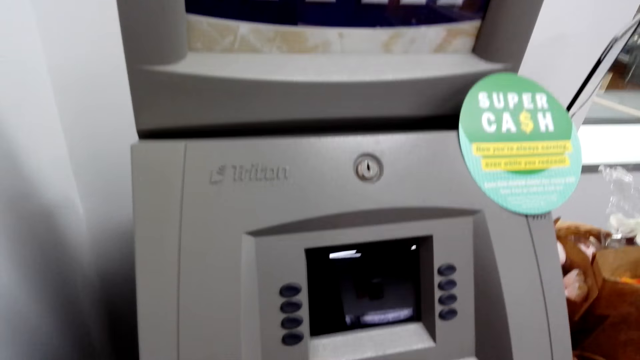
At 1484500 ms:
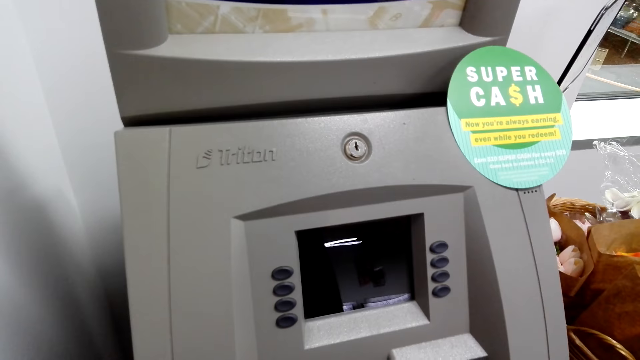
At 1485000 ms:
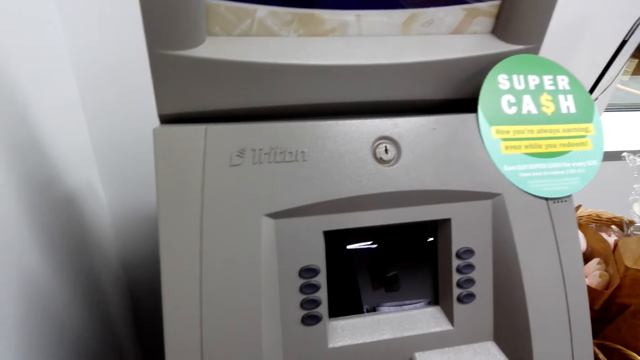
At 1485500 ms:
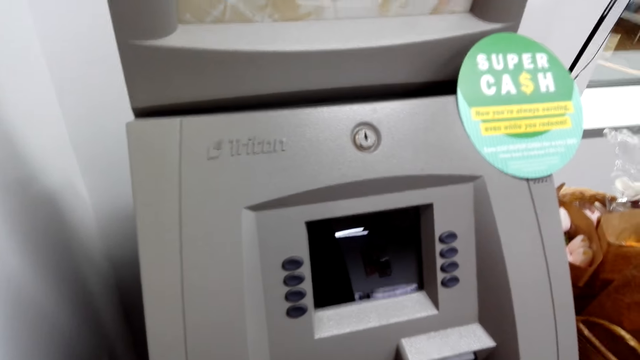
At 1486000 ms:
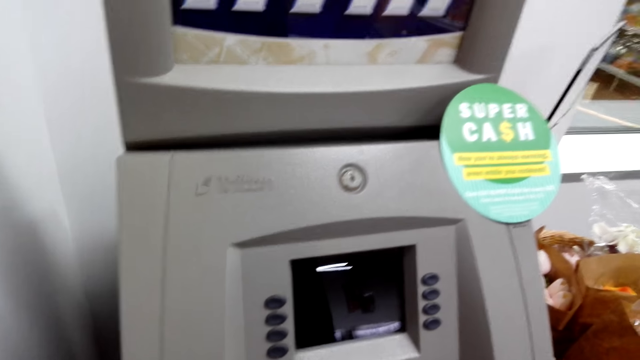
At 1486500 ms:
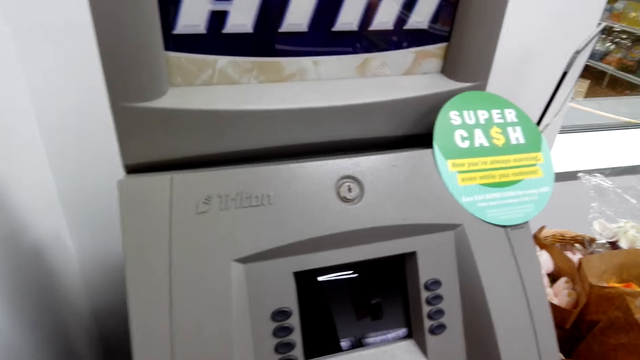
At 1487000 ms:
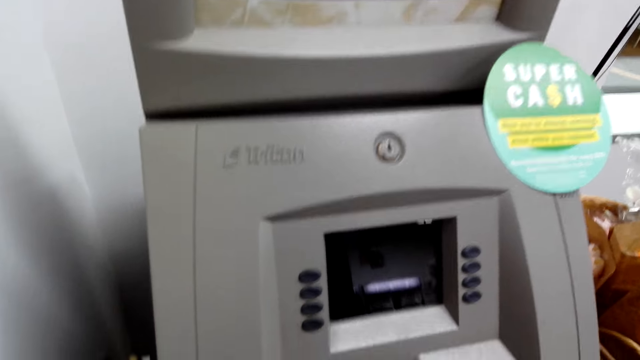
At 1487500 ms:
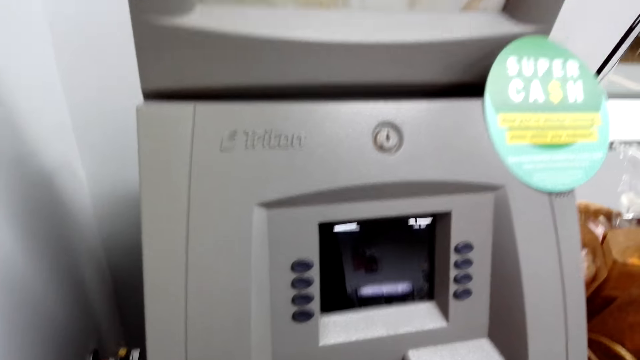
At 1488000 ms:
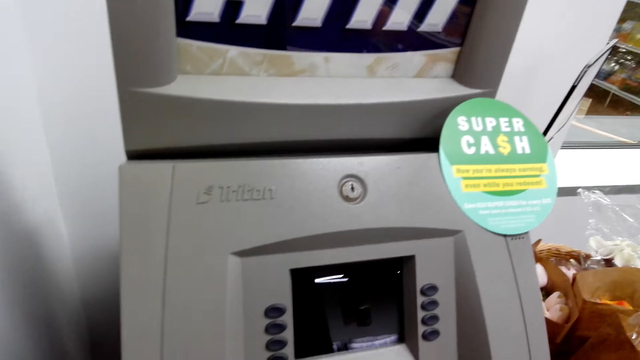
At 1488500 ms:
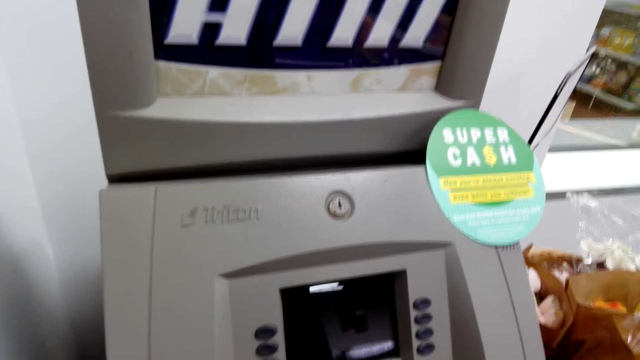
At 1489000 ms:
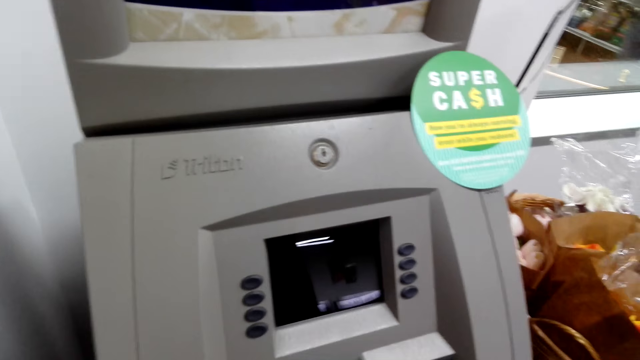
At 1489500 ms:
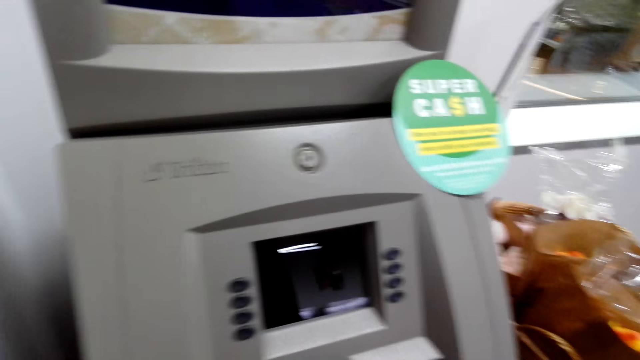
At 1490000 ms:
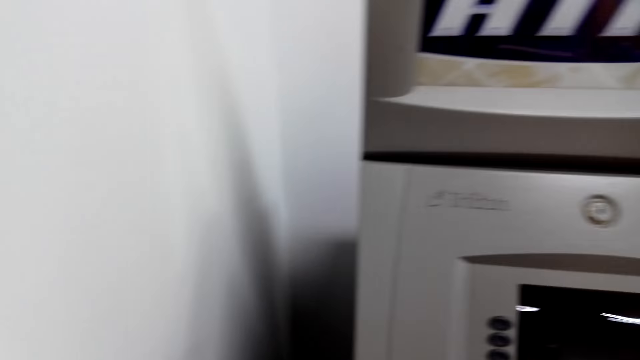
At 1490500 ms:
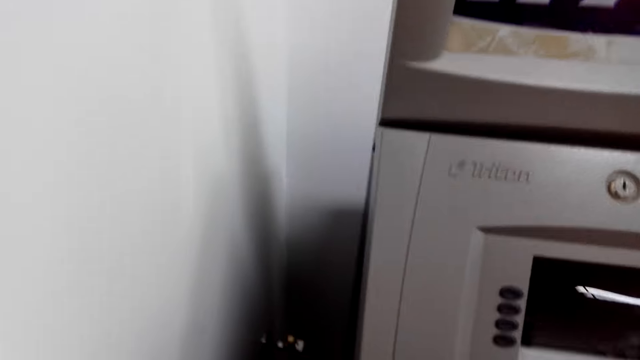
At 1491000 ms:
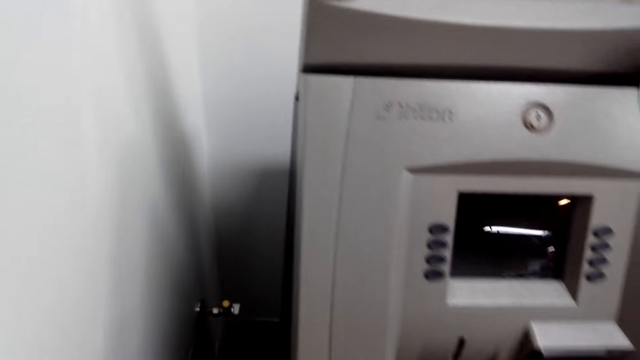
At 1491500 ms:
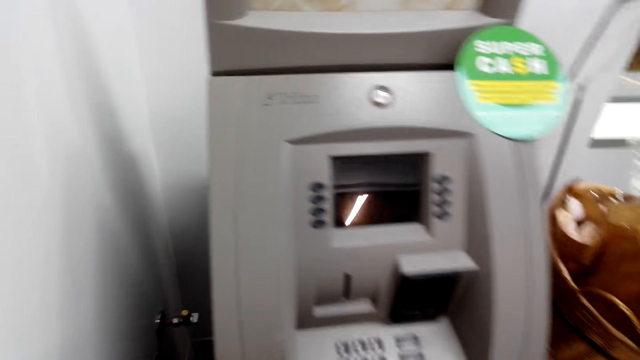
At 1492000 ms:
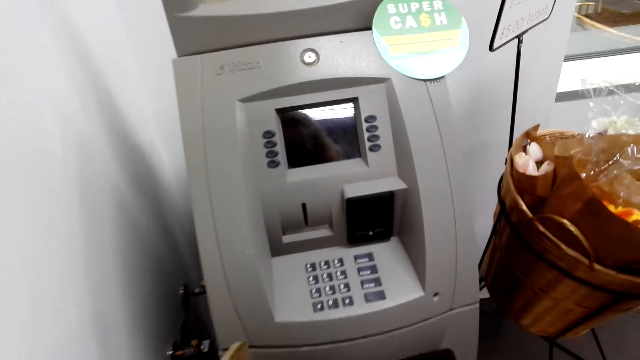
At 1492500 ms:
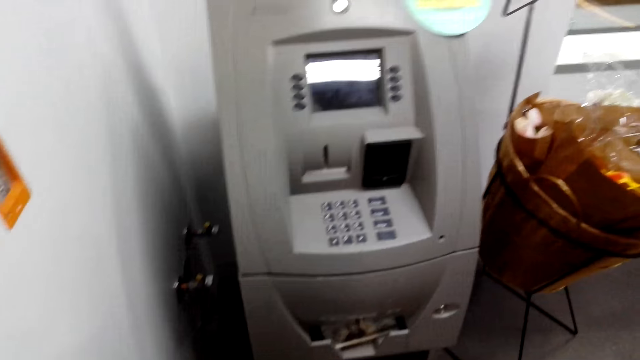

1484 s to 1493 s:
The camera wearer laughs. They speak. They take money from the ATM machine.

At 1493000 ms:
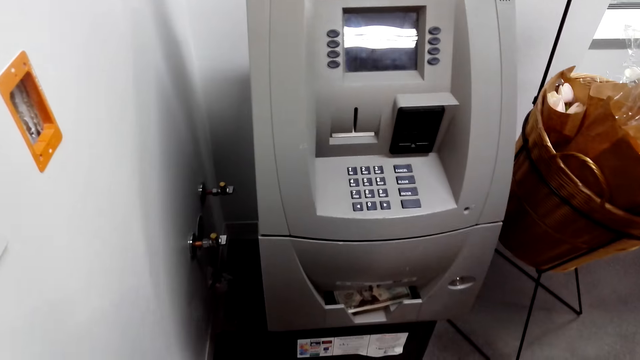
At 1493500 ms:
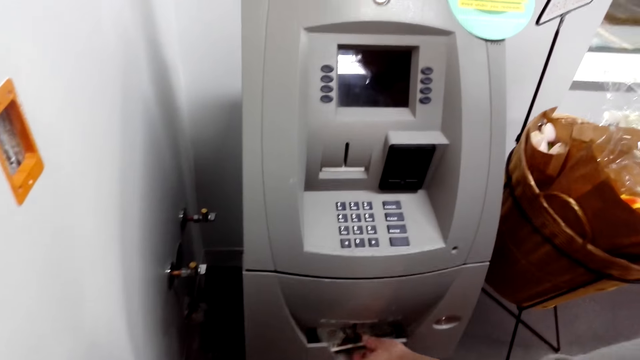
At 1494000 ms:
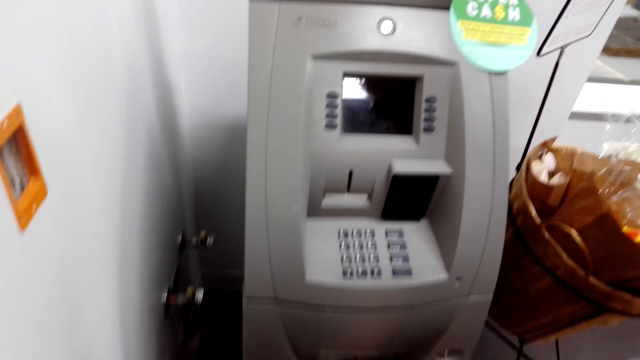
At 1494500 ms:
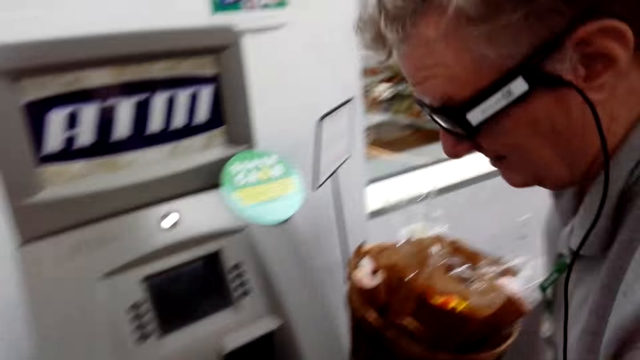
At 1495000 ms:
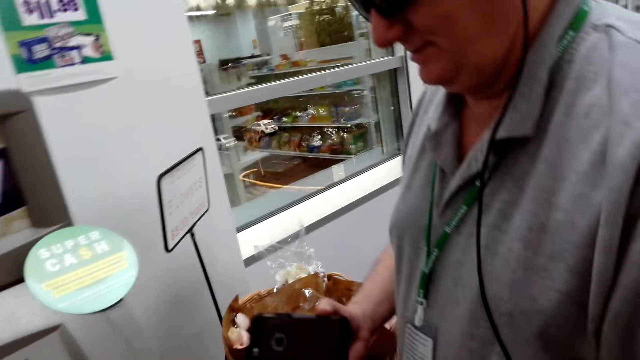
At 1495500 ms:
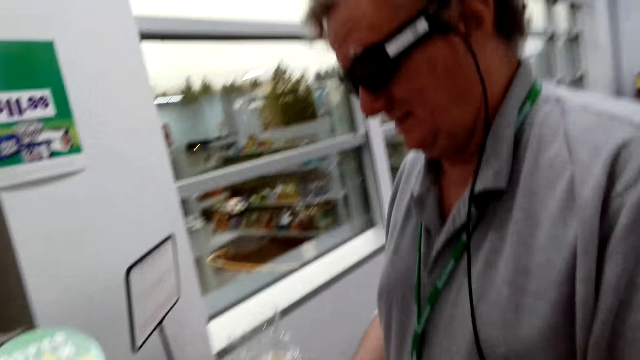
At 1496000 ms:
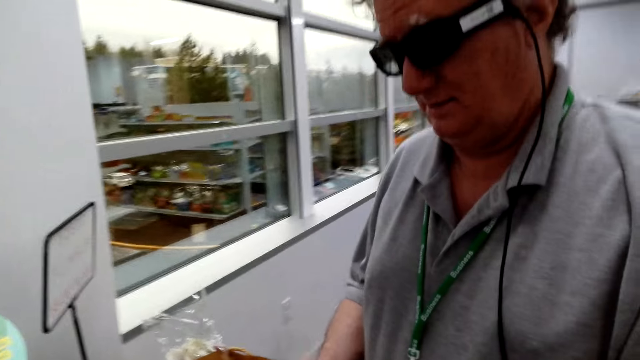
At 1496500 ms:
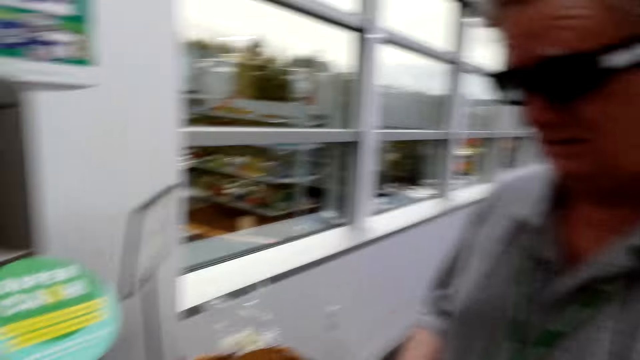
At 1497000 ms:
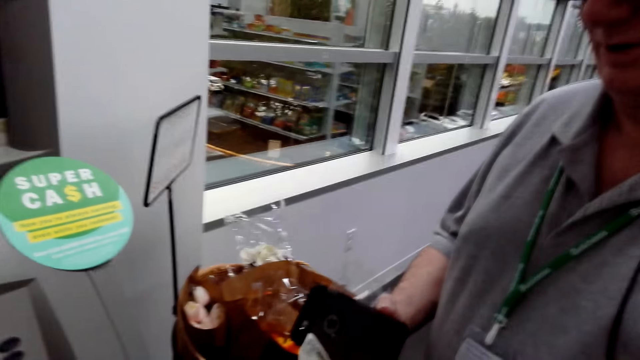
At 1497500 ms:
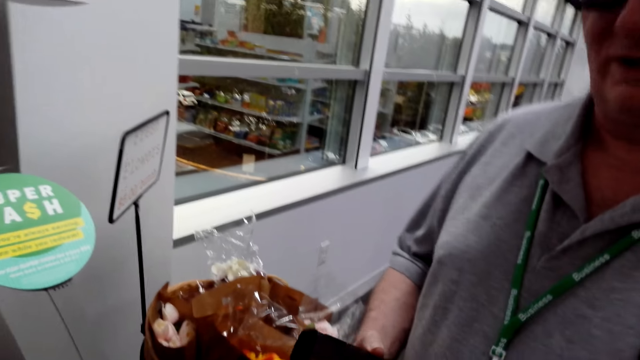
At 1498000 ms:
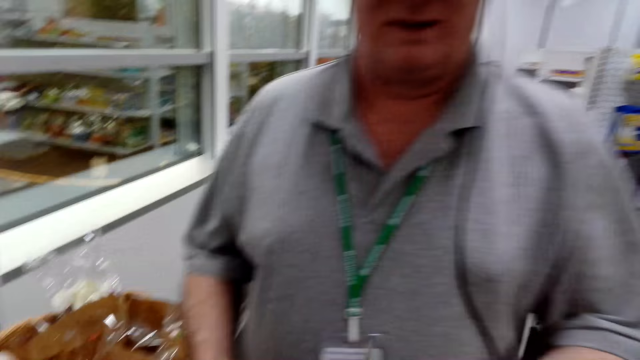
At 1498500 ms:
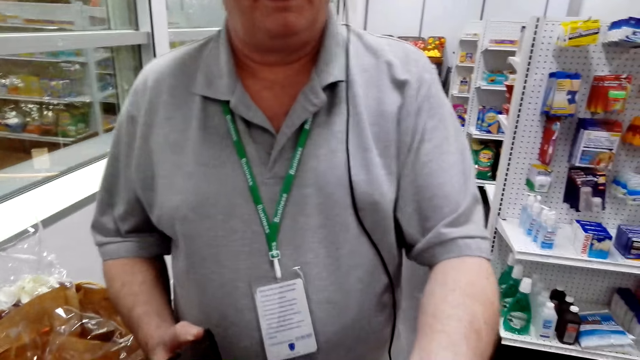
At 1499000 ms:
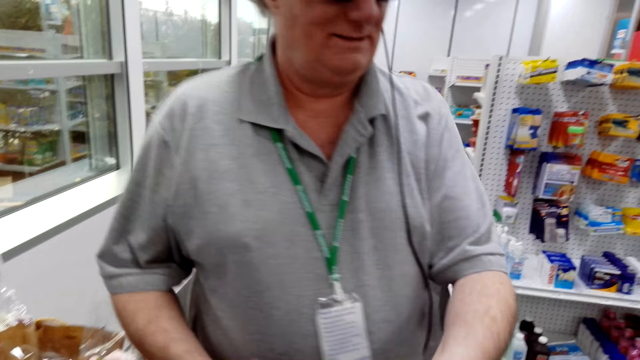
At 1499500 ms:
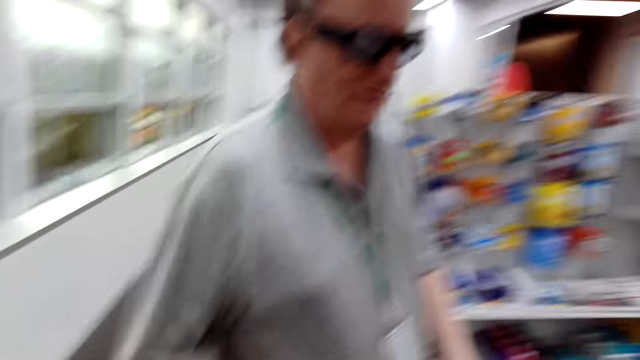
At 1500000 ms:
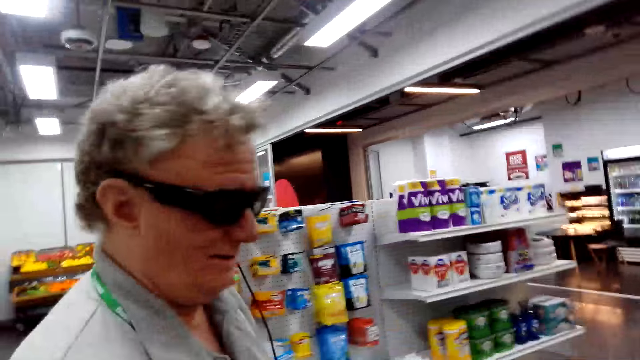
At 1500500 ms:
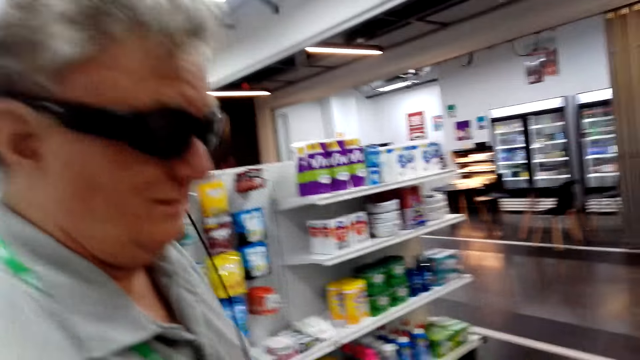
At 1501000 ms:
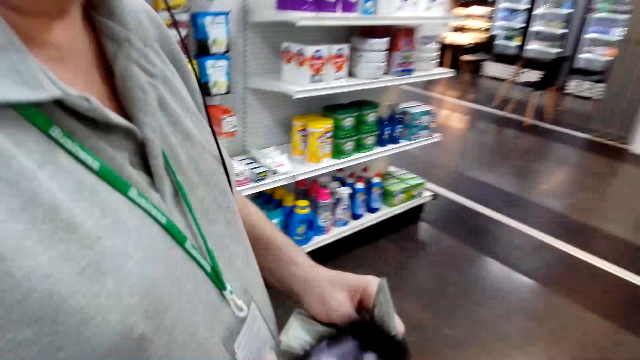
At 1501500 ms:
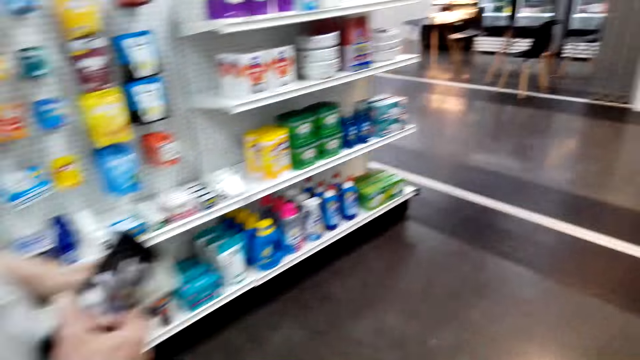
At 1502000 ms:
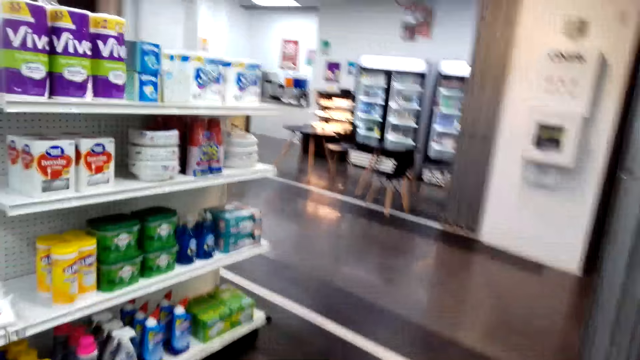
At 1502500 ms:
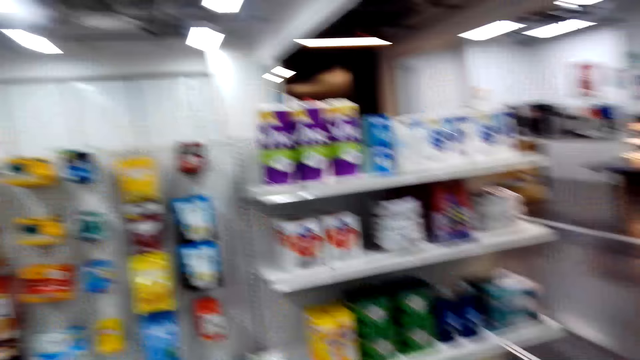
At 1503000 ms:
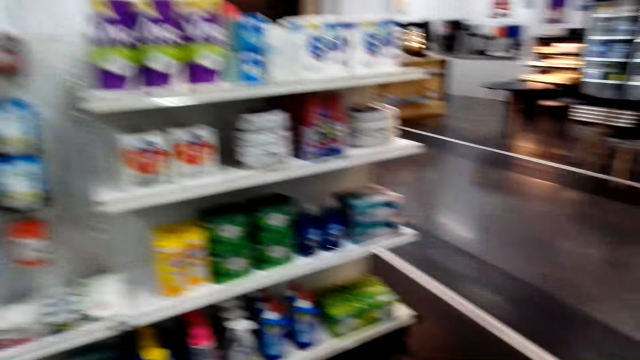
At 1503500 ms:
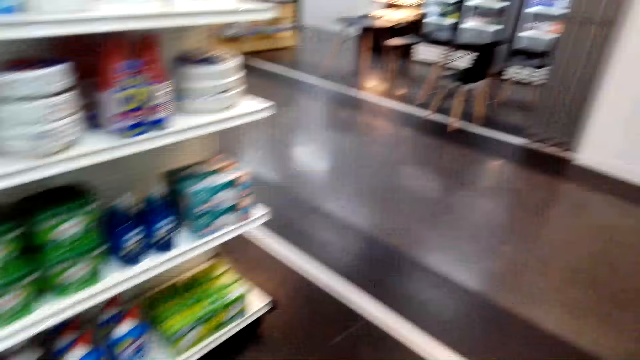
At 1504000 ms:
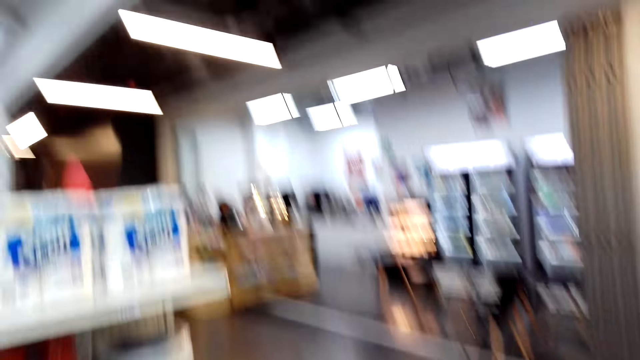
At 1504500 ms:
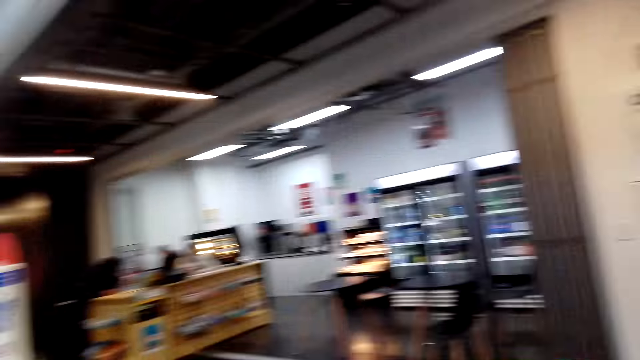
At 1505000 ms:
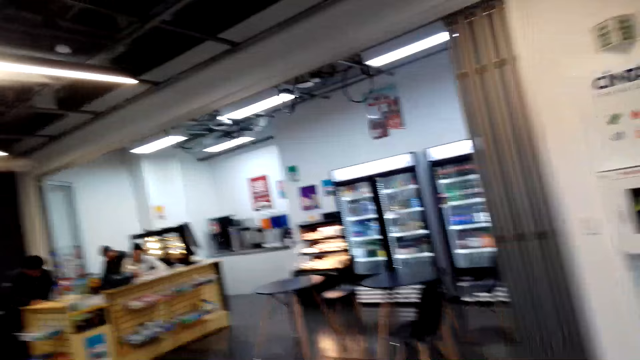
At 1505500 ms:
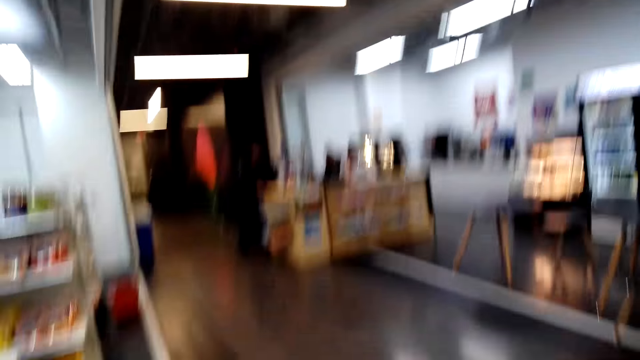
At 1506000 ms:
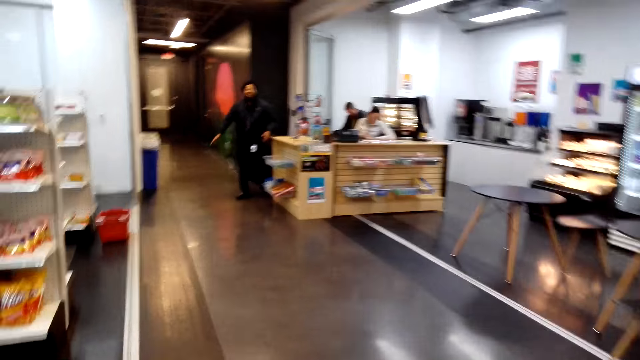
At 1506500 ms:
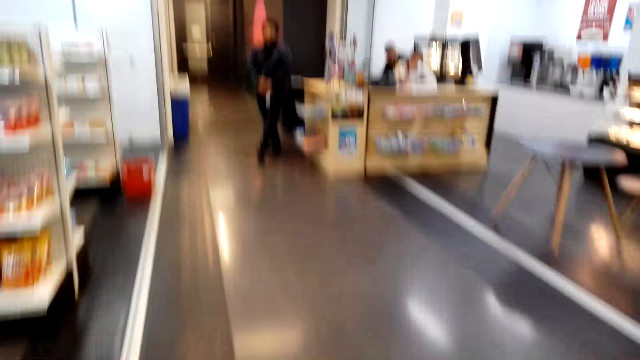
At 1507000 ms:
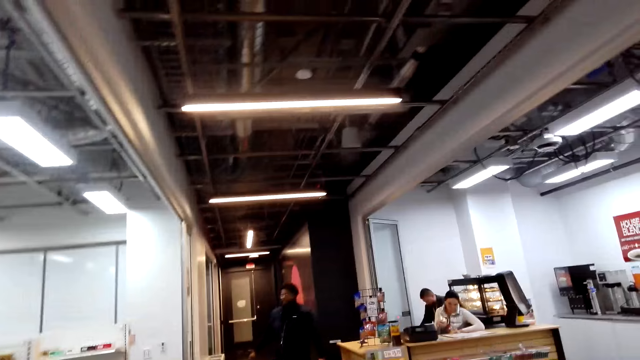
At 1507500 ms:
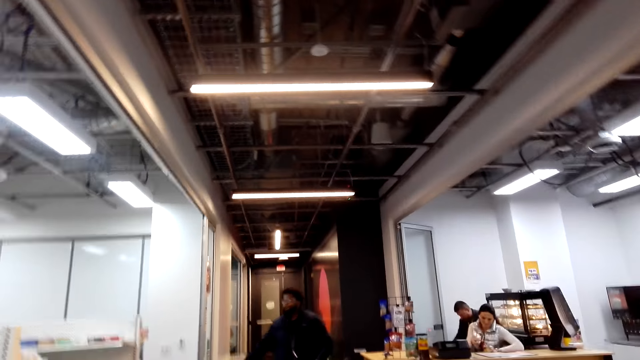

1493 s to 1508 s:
A man picks up money. The man checks the wallet. The man speaks to the camera wearer. The camera wearer speaks to the man. They walk around the supermarket.
